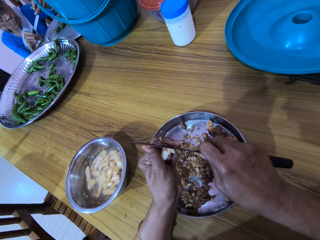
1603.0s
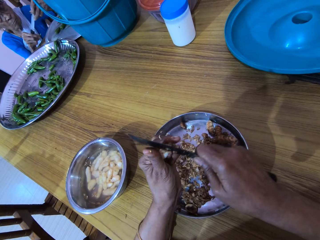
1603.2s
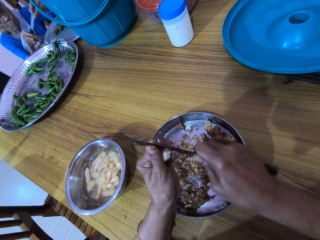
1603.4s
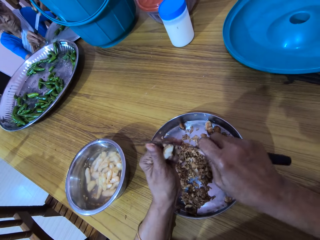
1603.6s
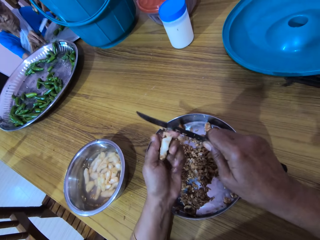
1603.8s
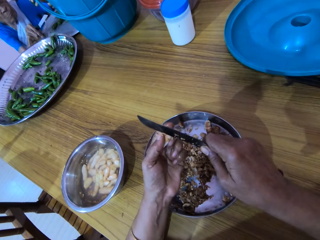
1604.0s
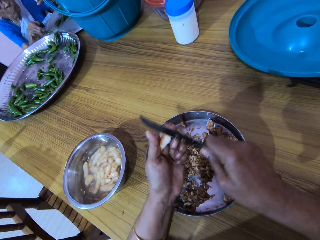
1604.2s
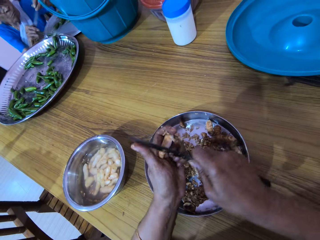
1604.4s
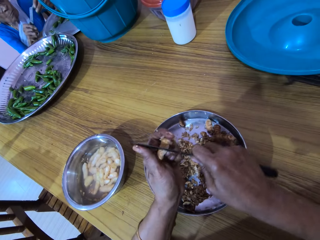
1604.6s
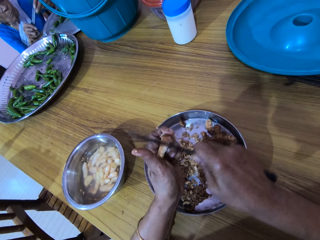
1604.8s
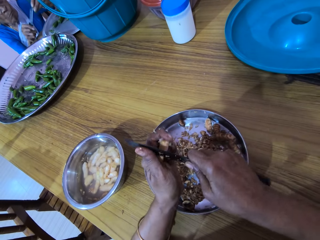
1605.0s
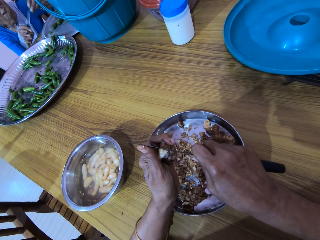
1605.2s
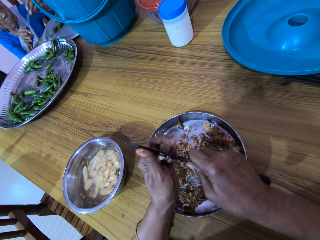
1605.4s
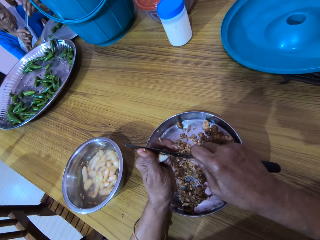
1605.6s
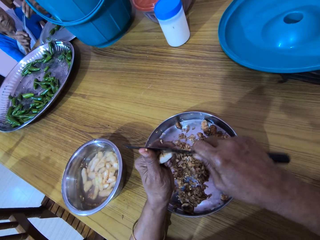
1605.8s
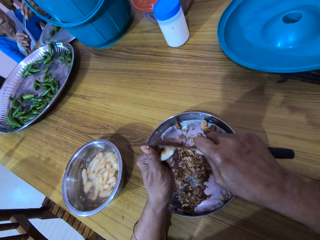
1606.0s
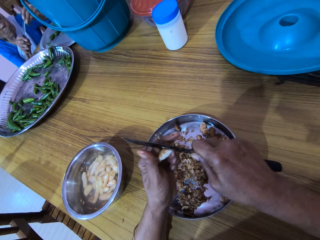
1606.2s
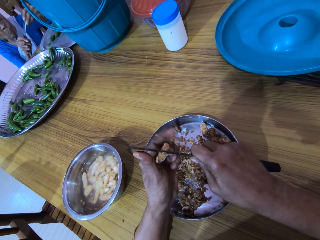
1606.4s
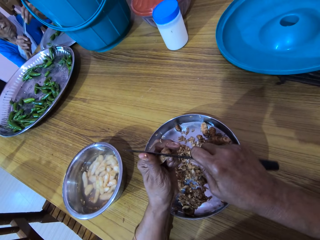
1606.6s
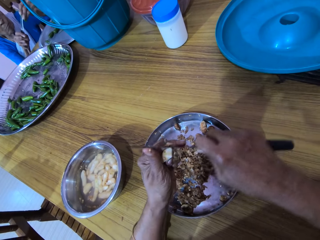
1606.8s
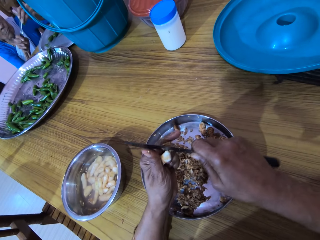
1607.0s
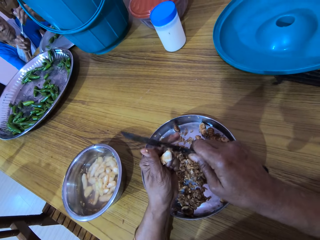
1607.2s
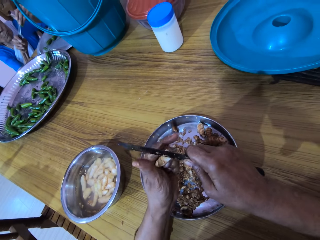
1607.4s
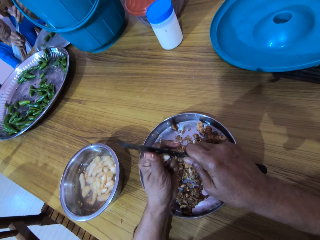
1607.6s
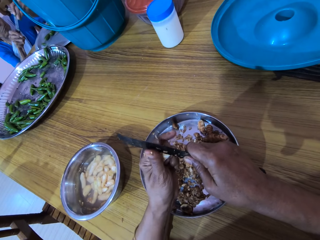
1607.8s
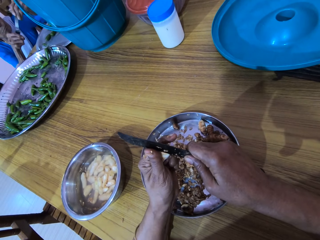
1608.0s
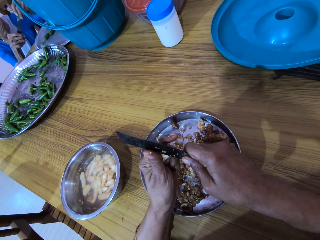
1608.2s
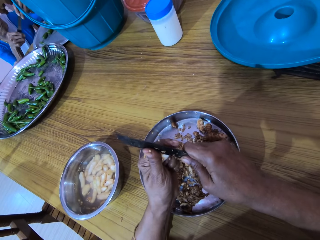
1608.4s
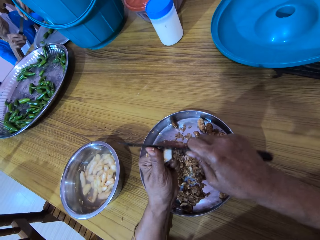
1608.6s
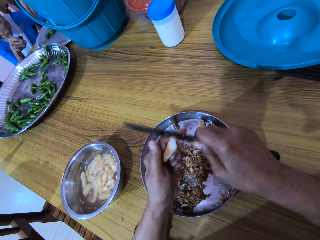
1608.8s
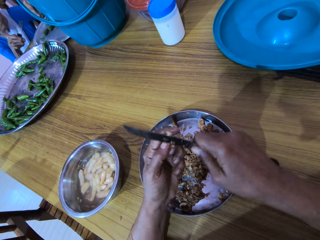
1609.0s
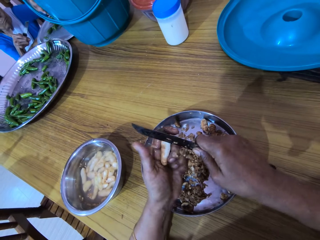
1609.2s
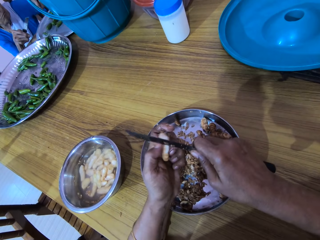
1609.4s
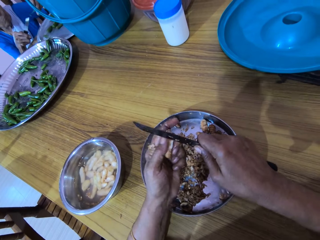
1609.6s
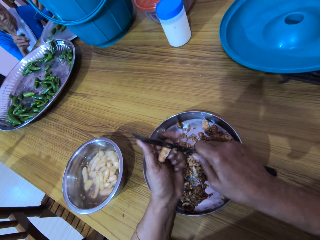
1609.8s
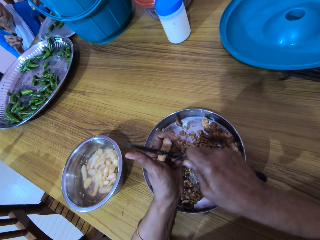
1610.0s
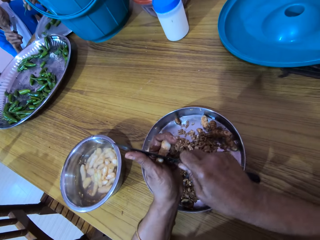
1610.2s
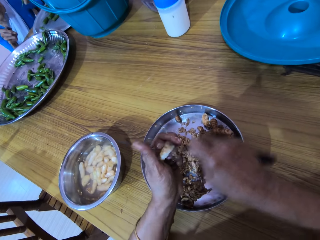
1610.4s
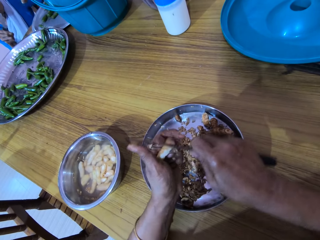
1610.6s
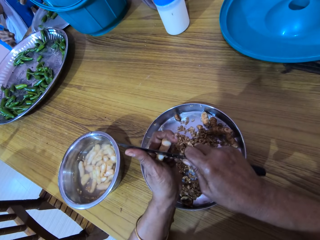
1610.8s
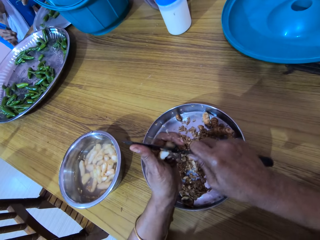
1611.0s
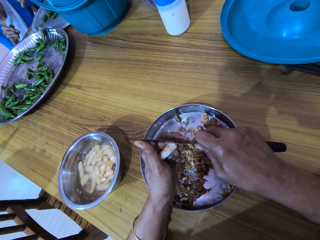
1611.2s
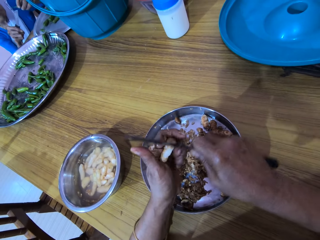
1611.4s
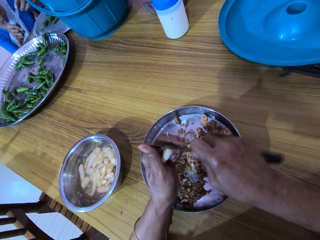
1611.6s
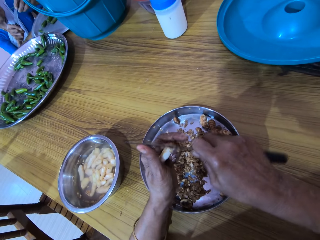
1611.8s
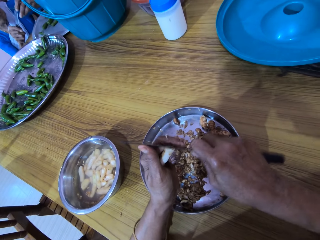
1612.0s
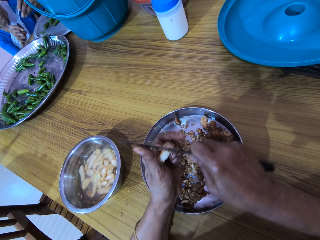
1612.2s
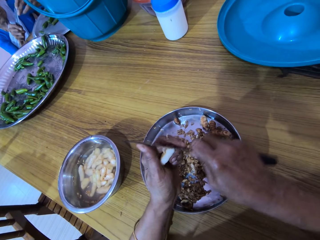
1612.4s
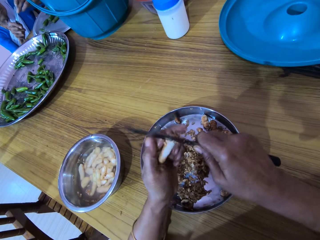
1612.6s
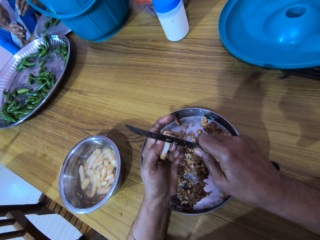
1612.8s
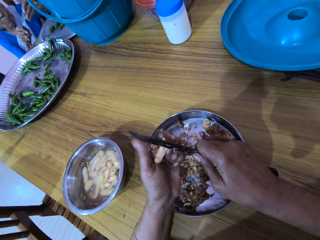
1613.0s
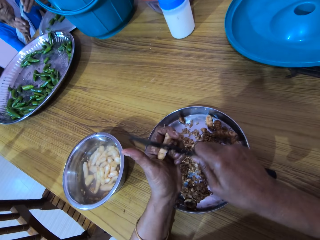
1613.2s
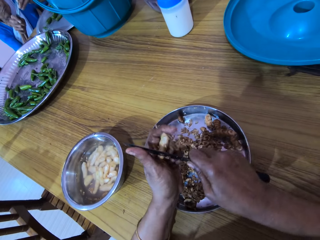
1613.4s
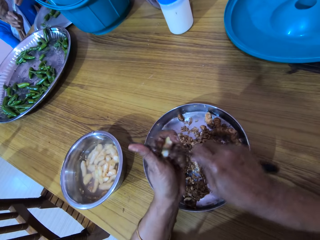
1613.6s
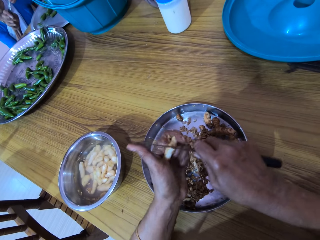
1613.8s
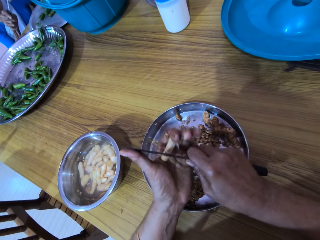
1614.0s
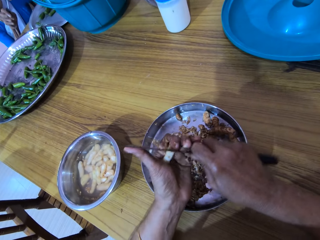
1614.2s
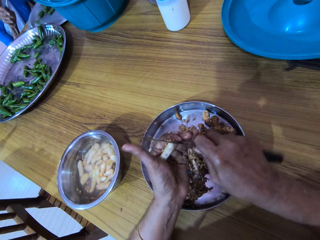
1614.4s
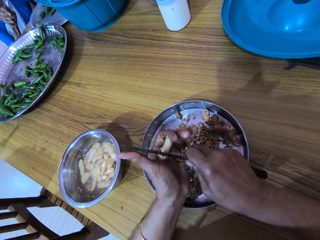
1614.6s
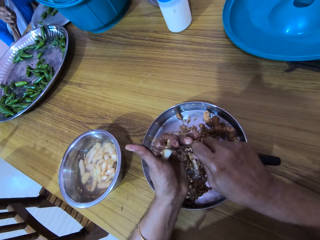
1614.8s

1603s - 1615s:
The woman cuts the chili pepper. She drops the chili pepper on the tray with her left hand. She cuts the chili pepper in her left hand with the knife in her right hand.

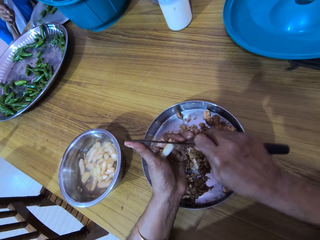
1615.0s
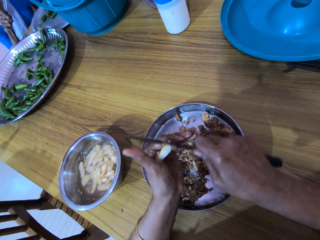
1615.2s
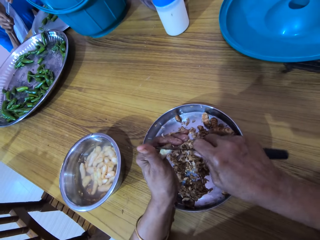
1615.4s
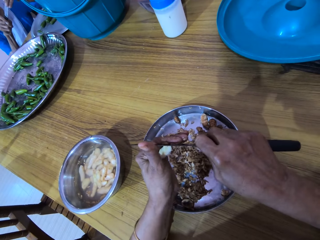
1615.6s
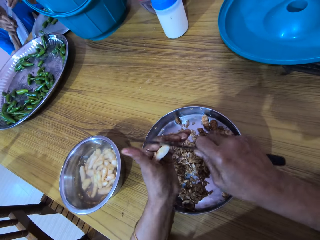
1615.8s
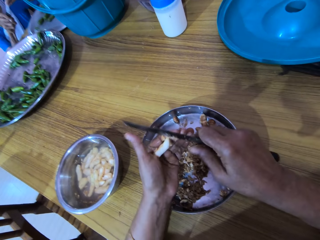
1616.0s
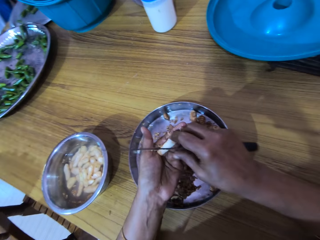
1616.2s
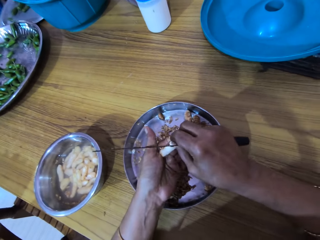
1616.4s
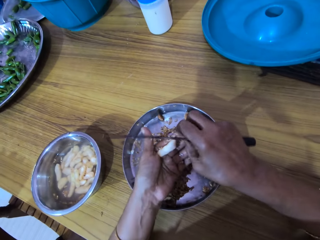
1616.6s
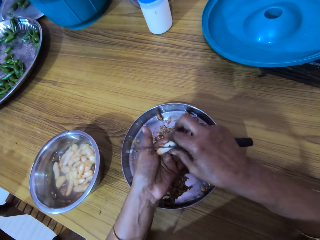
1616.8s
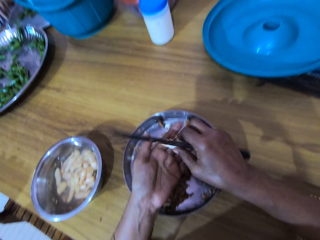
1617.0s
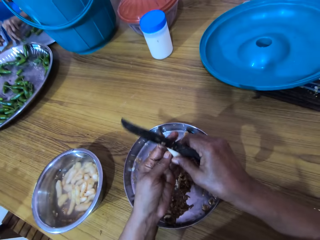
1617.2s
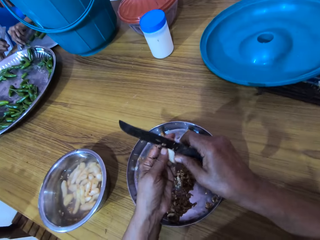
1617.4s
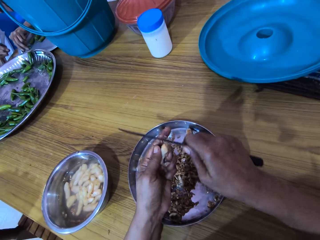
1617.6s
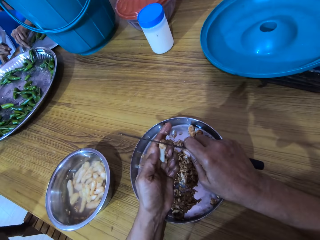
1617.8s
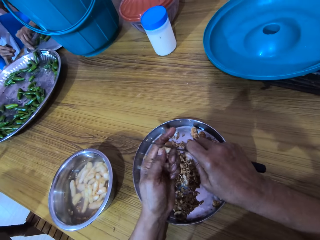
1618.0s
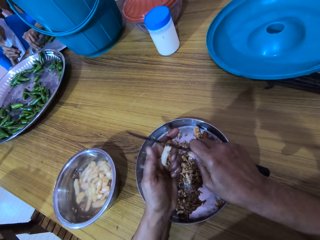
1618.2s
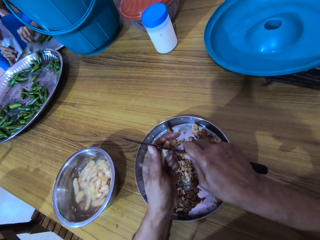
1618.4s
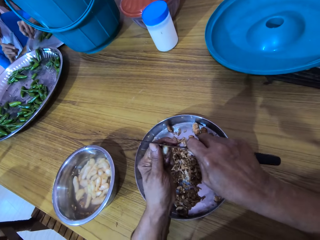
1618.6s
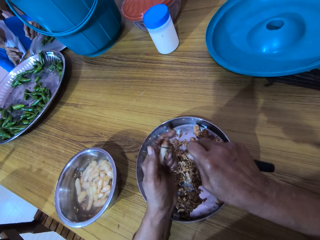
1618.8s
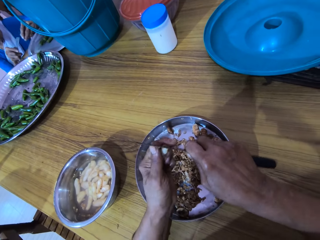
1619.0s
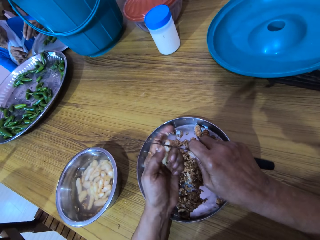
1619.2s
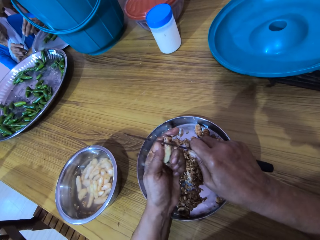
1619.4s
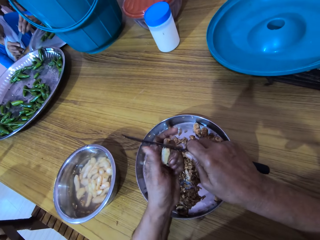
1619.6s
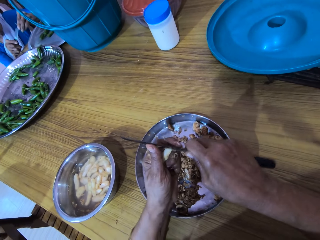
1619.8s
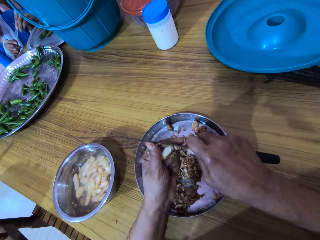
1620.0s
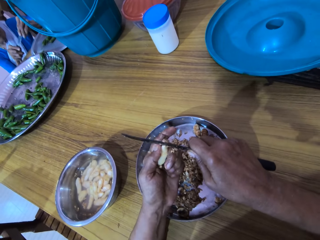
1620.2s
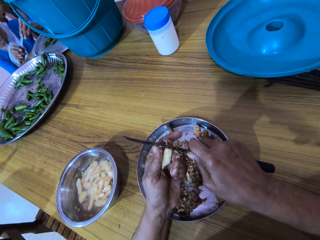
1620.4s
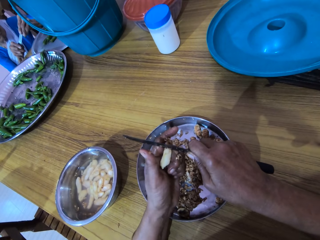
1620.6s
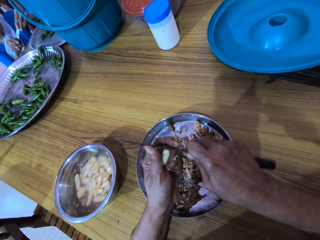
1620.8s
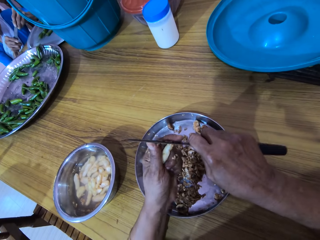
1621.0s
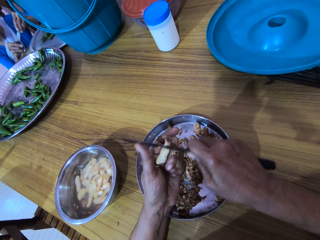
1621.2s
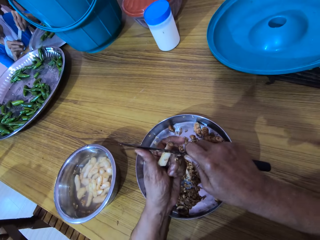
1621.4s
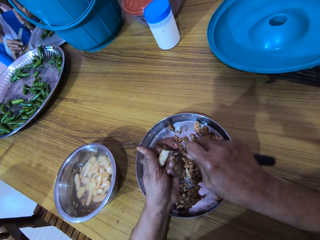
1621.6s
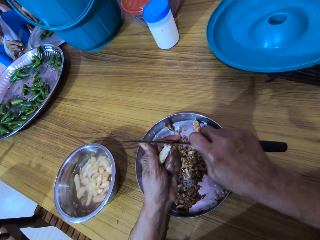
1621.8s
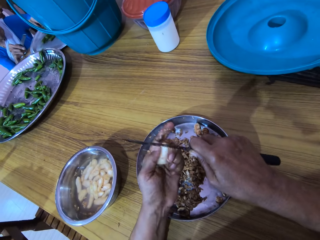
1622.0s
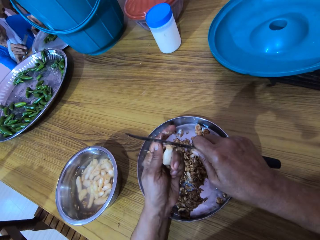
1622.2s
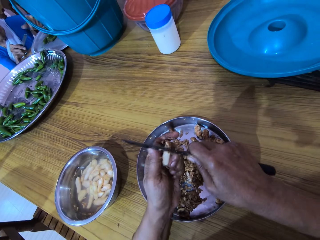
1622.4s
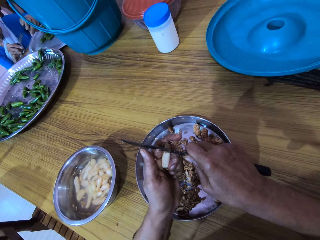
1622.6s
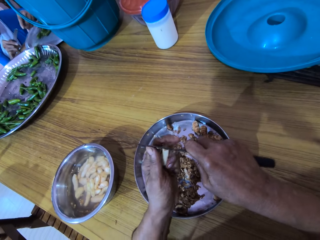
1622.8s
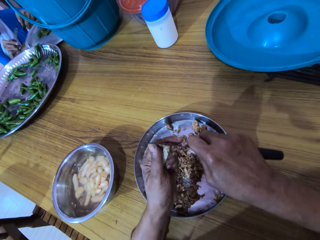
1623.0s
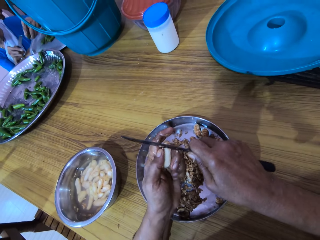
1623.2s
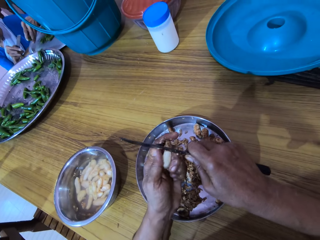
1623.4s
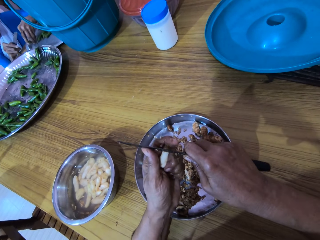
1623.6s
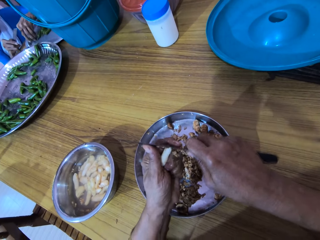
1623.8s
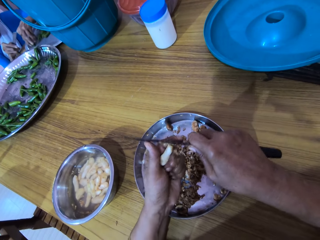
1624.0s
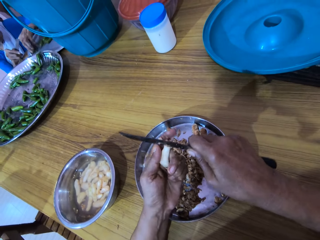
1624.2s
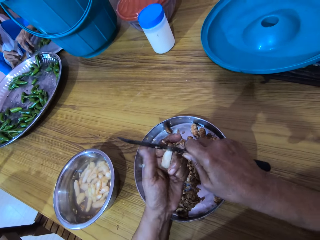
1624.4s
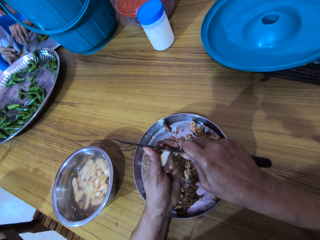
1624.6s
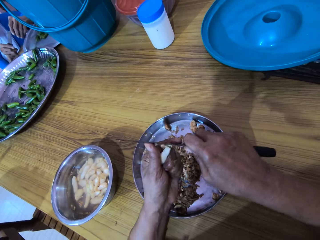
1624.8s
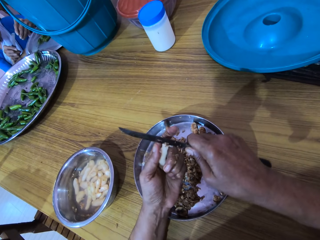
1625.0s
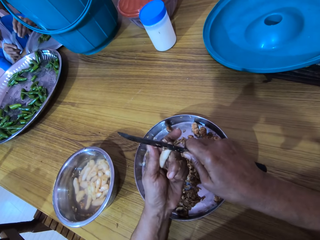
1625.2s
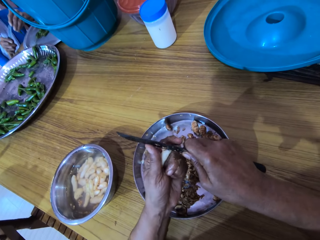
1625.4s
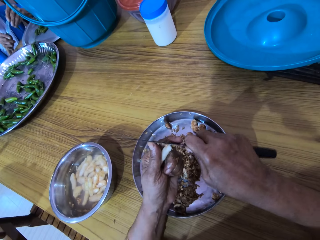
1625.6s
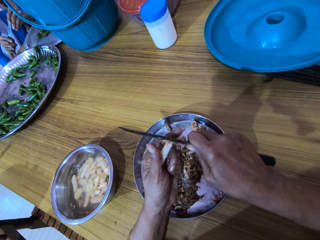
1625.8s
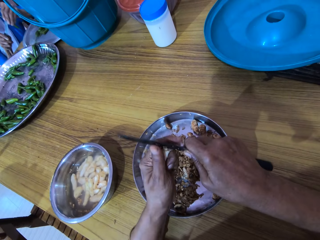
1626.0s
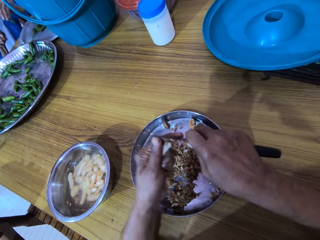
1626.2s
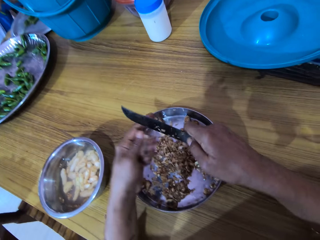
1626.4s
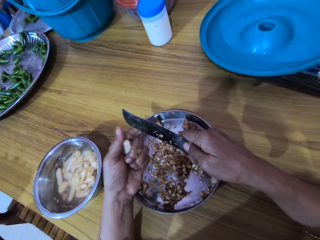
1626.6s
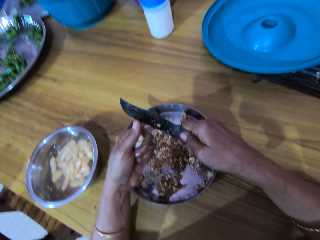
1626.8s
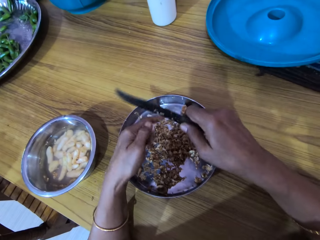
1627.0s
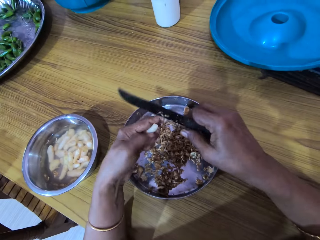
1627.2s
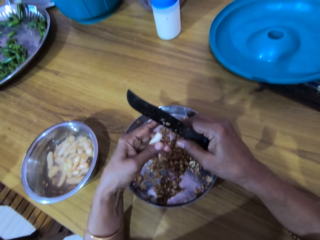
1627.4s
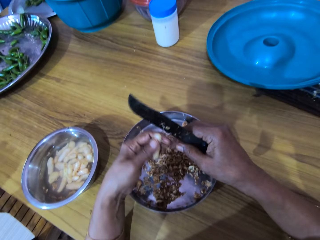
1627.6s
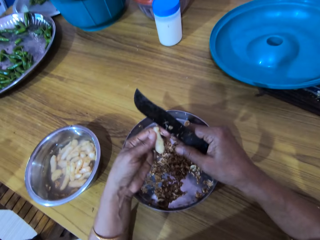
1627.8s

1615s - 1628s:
The camera wearer peels the ginger in her left hand with her right hand. The woman picks a chili pepper from the tray on the table with her left hand. The camera wearer peels the ginger in her left hand with the knife in her right hand. The woman cuts the chili pepper in her left hand with the knife in her right hand, drops the chili pepper on the tray with her left hand, picks the chili pepper from the tray on the table with her left hand and cuts the chili pepper in her left hand with the knife in her right hand. The camera wearer cuts the chili pepper. She cleans the ginger peel on the knife in her right hand with her left hand.
